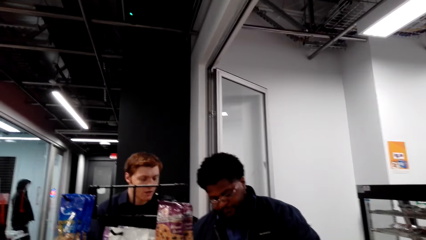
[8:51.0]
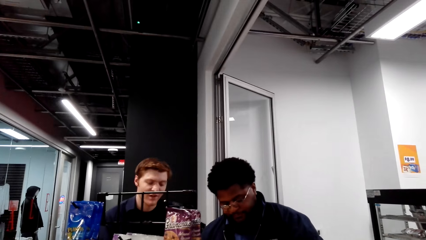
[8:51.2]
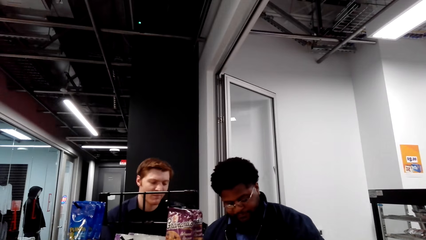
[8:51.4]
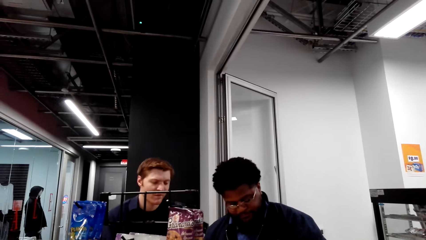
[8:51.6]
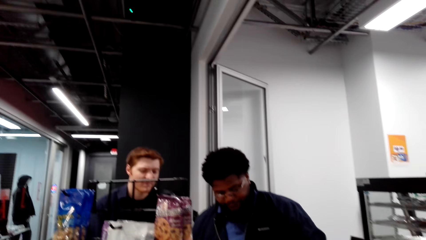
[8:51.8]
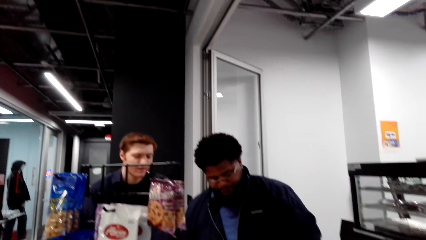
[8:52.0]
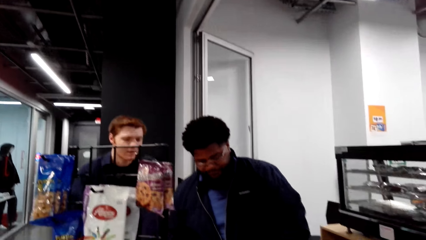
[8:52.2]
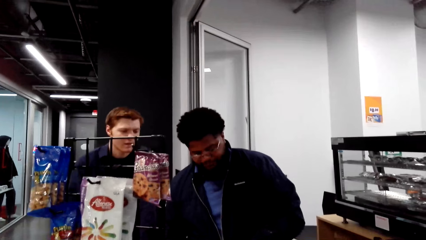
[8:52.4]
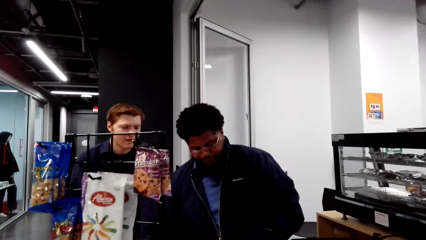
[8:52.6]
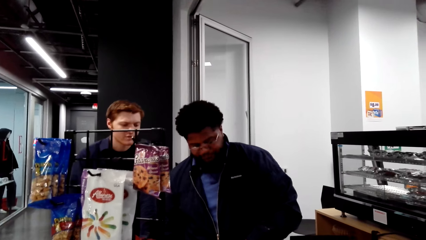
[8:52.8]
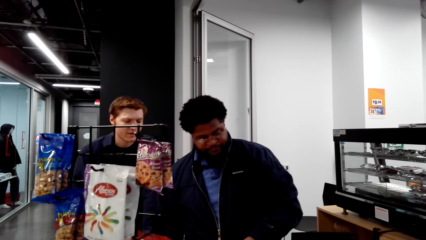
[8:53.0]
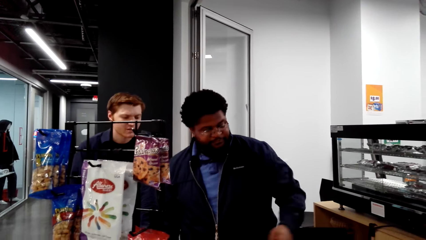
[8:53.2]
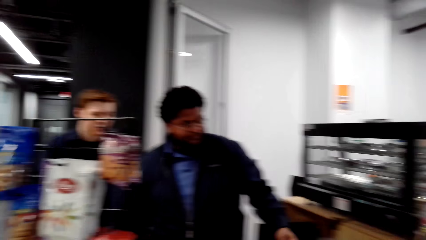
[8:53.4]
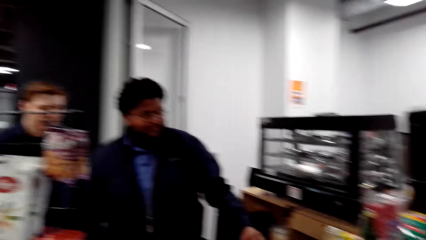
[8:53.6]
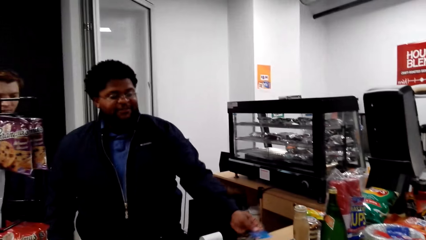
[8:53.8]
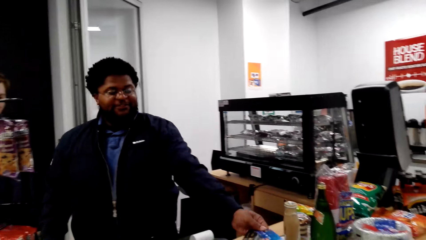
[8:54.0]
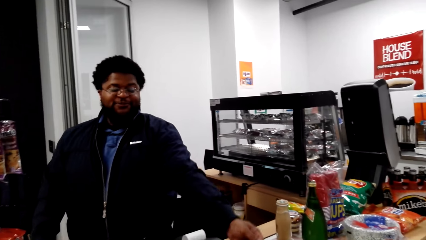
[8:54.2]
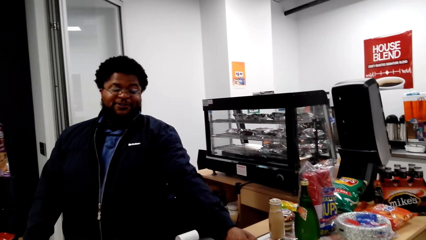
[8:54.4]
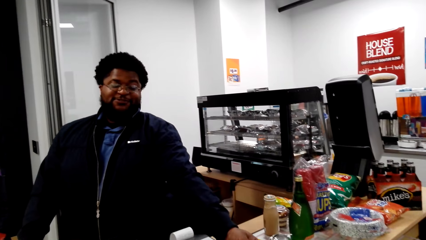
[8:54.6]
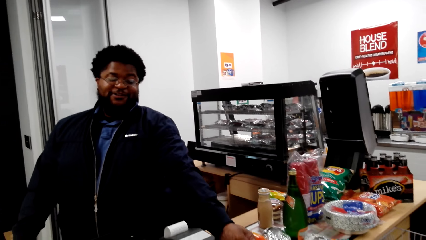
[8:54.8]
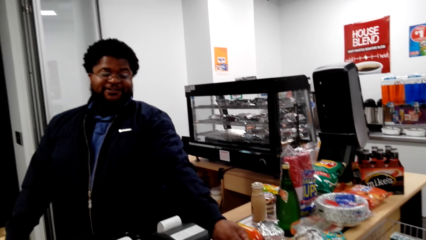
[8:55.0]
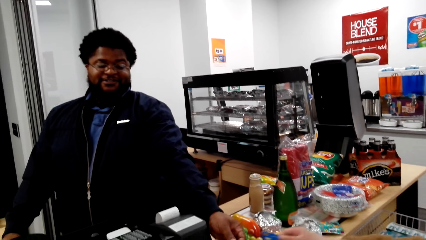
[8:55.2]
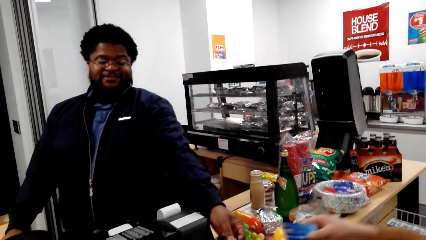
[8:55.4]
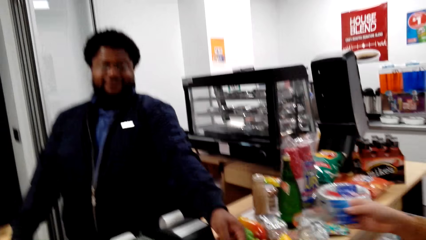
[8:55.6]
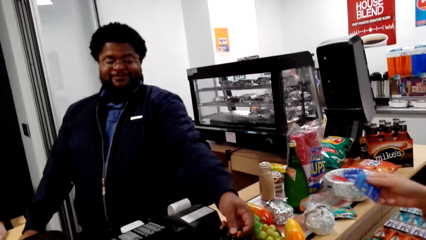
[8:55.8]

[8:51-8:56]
A man talks with the cashier. The cashier talks with the camera wearer.

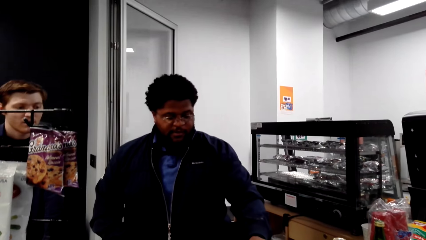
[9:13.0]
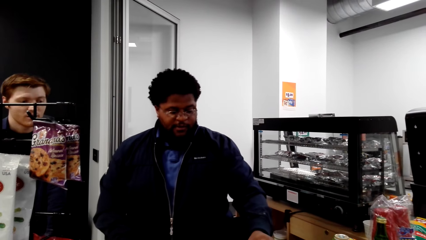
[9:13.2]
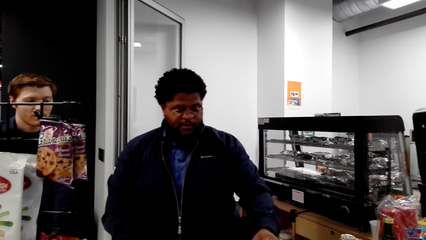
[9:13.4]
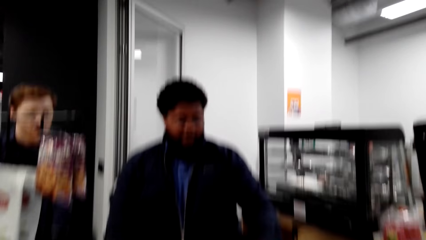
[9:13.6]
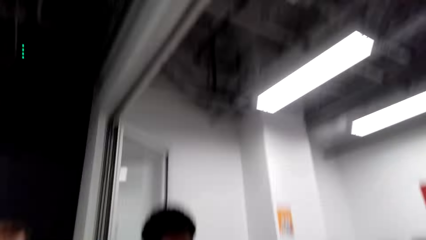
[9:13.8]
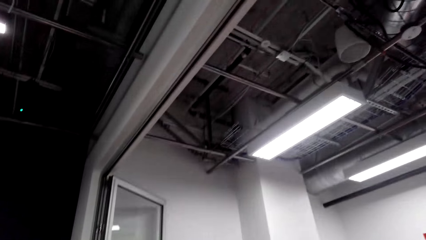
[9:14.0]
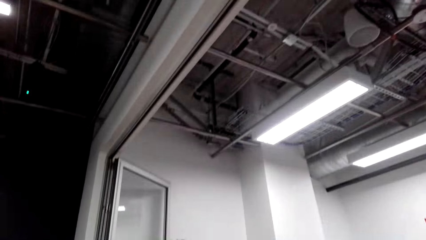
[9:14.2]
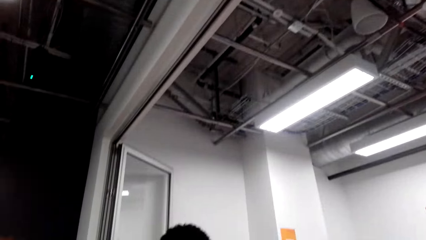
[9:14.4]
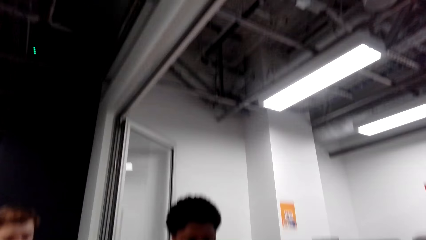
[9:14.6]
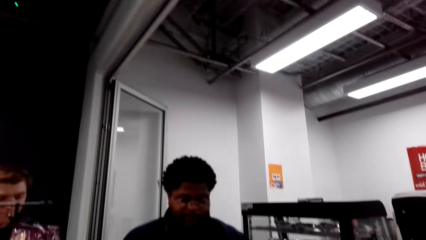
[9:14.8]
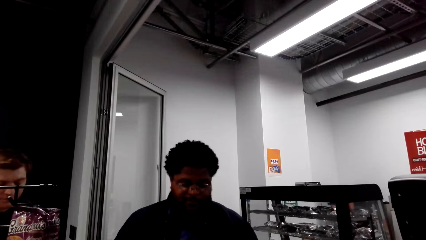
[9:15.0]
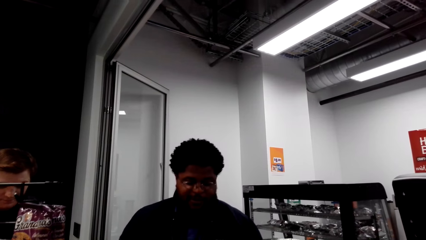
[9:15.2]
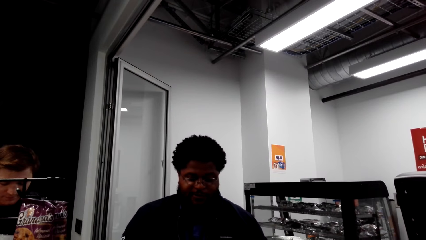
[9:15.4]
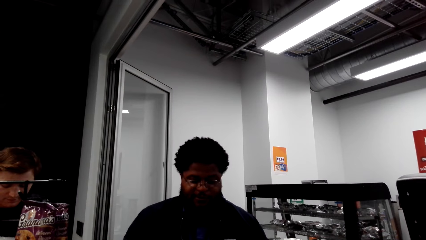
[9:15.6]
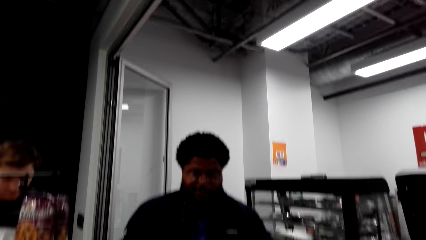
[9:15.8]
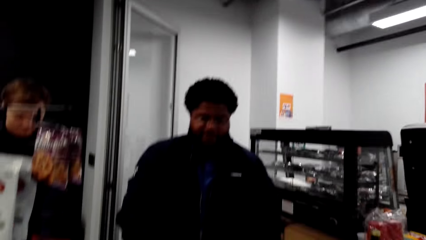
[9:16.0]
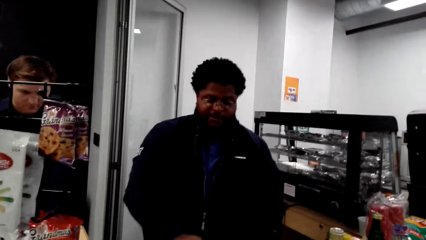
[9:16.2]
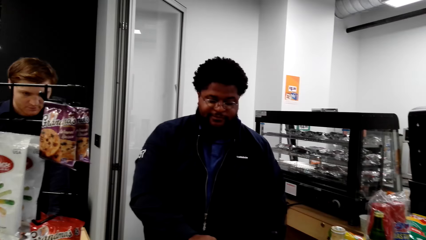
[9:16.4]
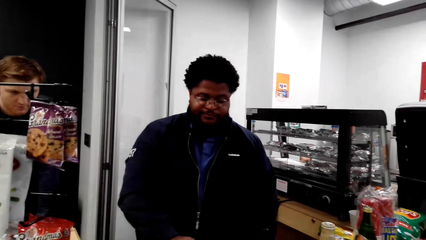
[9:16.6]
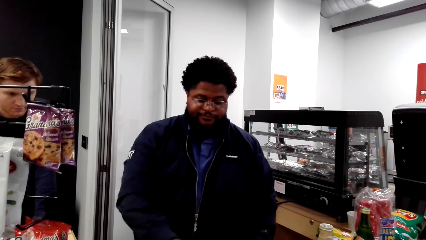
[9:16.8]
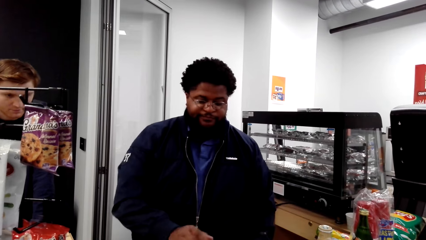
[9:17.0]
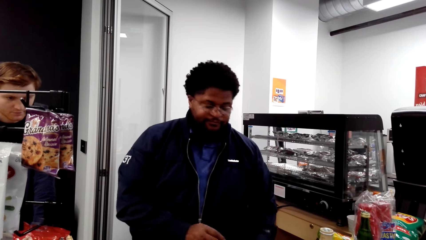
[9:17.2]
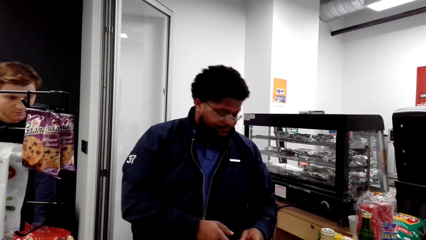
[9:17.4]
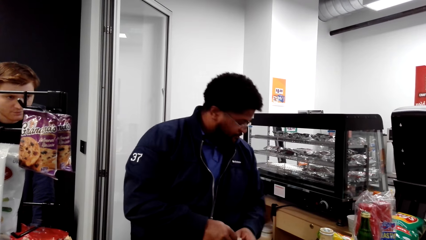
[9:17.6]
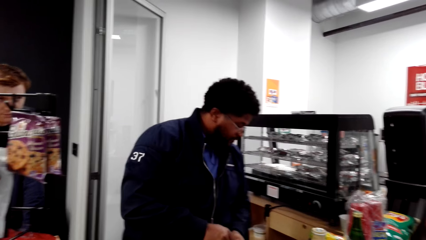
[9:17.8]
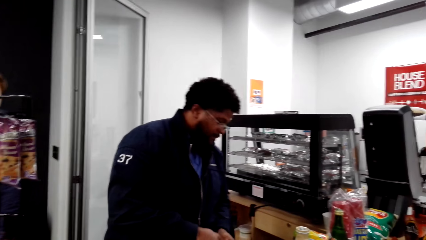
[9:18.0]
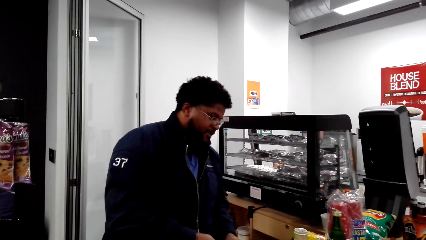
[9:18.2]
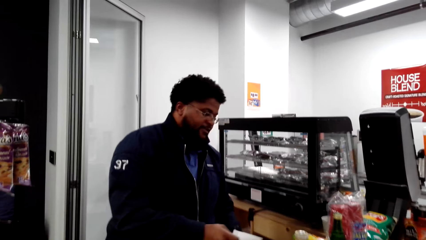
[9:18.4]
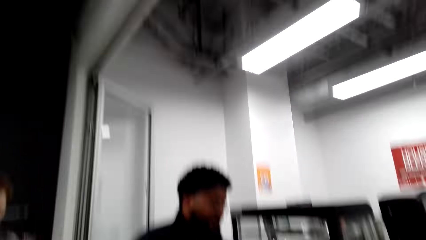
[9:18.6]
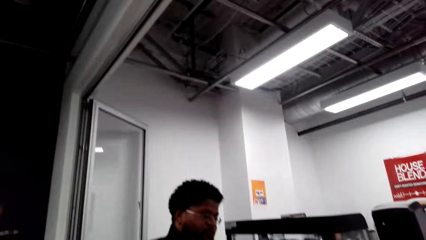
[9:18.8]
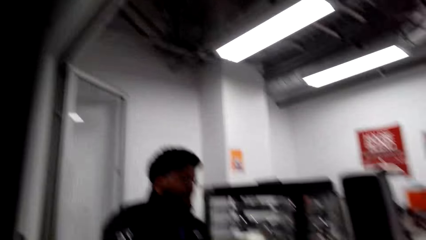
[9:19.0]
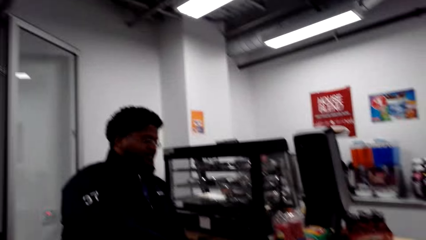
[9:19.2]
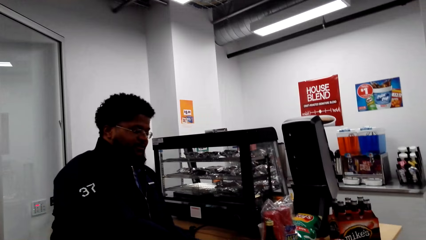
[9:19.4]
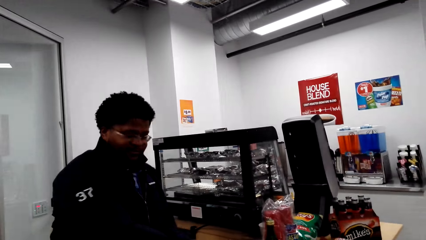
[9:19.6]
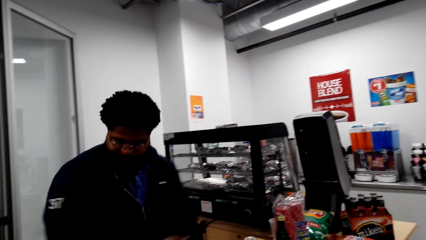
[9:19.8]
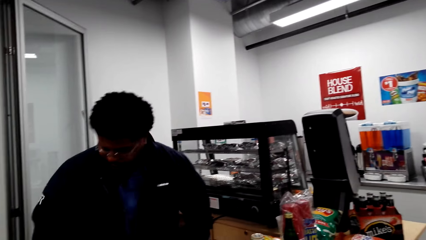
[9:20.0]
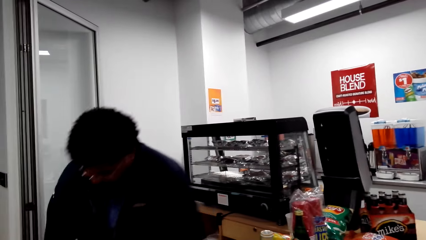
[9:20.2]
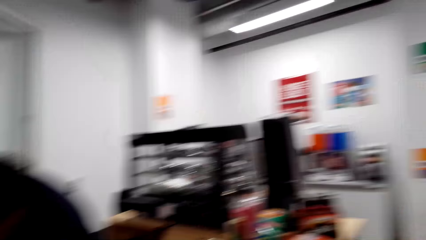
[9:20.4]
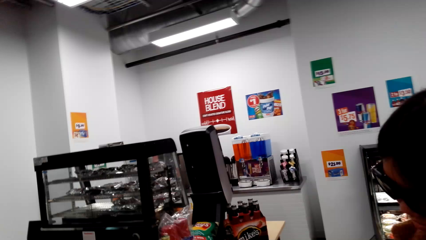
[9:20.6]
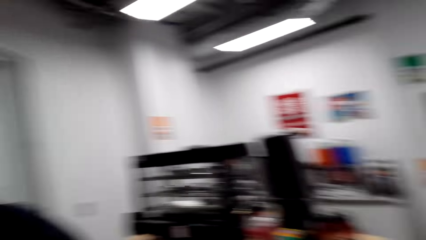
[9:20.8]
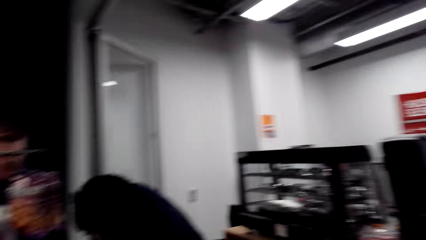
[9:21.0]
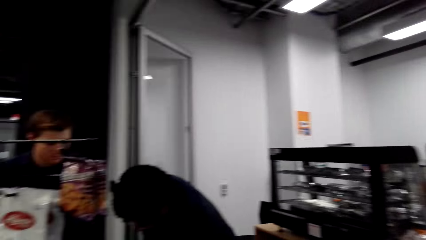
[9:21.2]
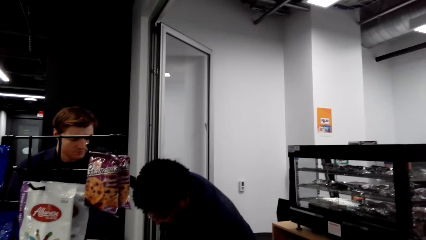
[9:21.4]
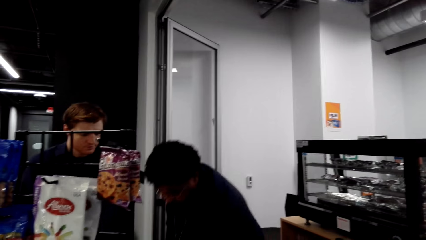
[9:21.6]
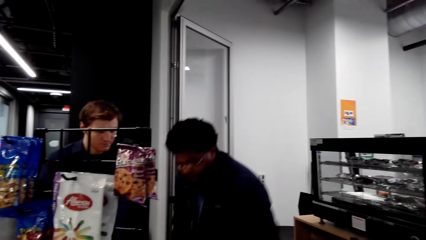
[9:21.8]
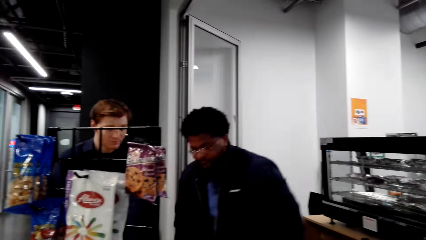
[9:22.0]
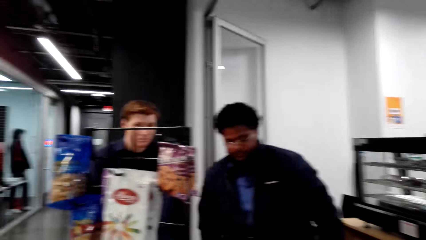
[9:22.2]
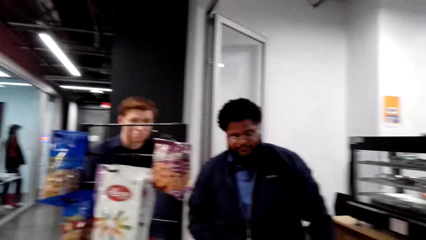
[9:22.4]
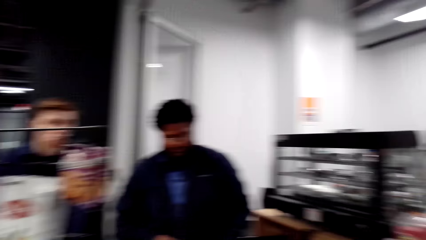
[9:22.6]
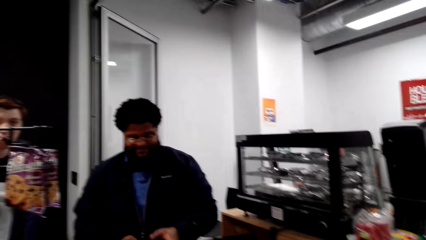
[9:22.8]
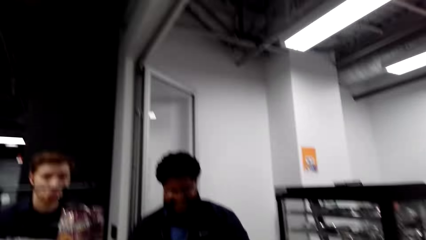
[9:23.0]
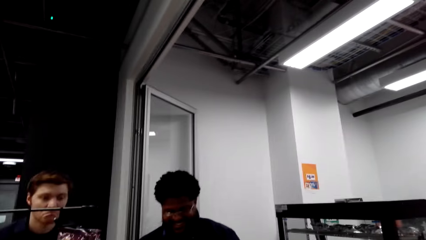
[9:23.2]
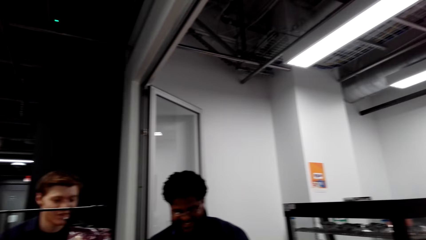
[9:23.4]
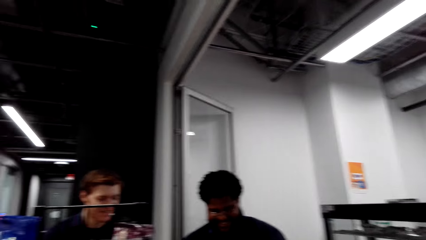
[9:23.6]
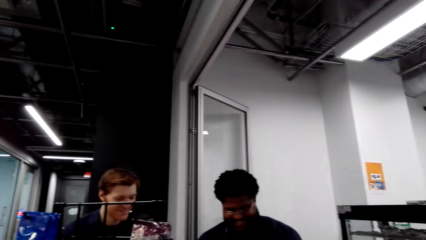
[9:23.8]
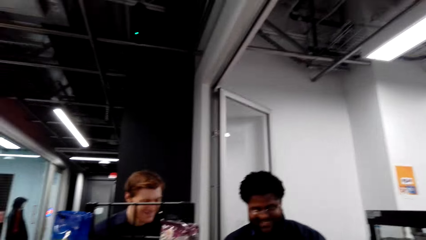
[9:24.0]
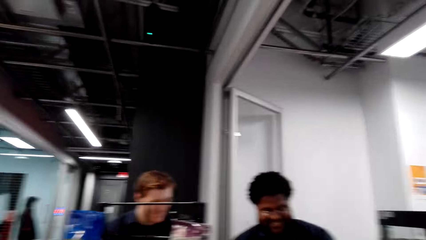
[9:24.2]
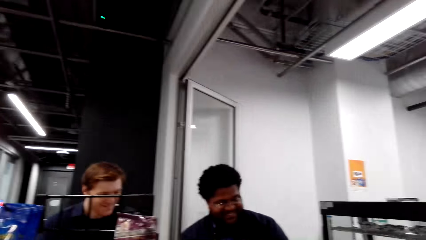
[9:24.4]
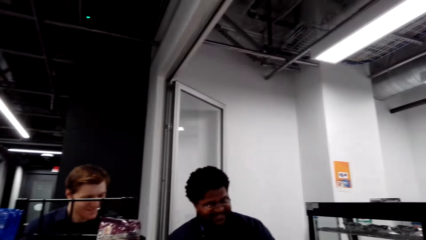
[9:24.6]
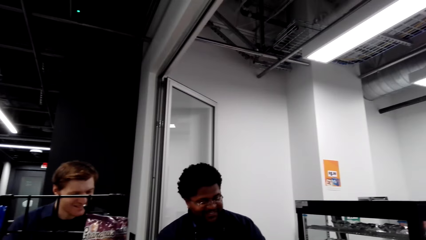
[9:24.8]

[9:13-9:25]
The camera wearer looks around. A cashier talks with a man. The man speaks to the camera wearer. The camera wearer speaks to the man. The cashier talks with a lady. The camera wearer speaks to the lady.
